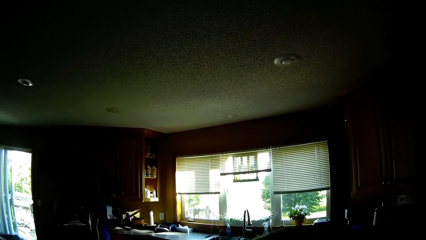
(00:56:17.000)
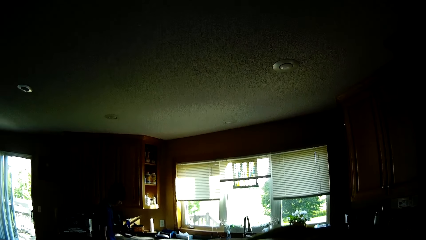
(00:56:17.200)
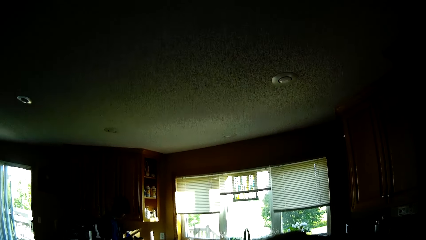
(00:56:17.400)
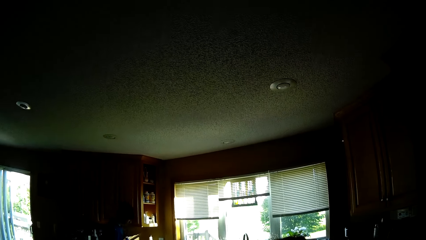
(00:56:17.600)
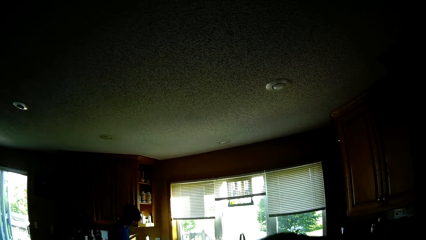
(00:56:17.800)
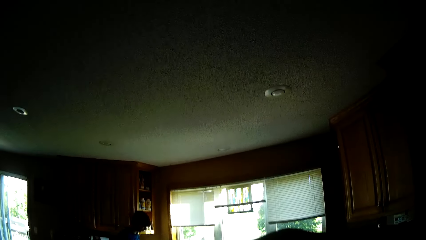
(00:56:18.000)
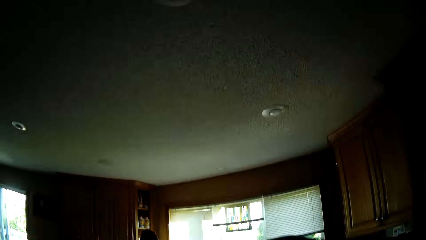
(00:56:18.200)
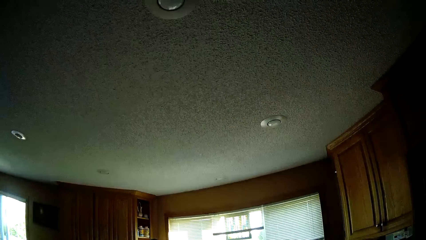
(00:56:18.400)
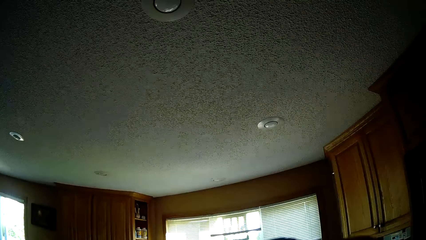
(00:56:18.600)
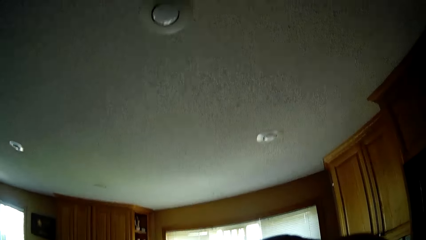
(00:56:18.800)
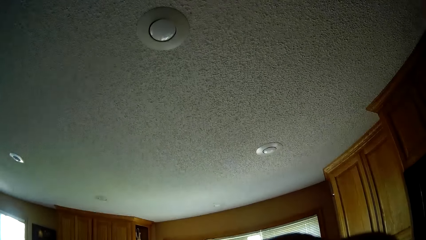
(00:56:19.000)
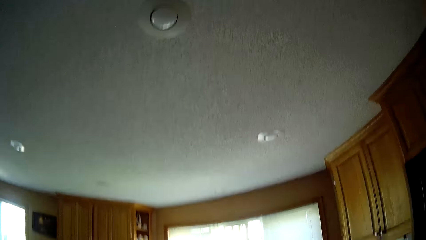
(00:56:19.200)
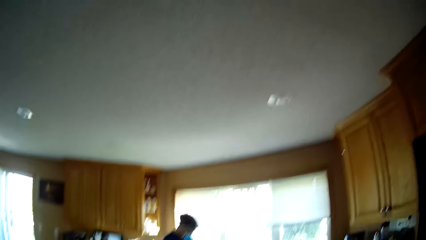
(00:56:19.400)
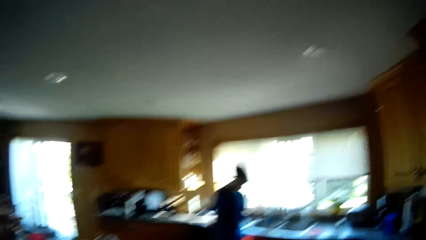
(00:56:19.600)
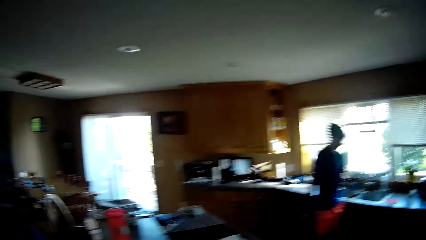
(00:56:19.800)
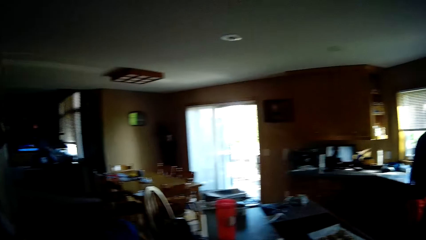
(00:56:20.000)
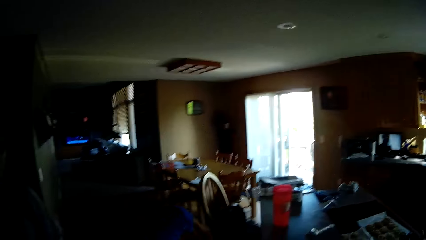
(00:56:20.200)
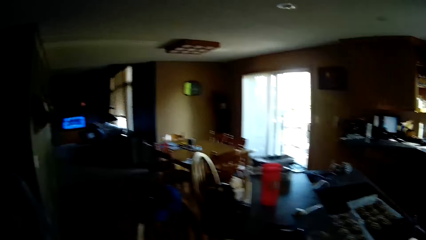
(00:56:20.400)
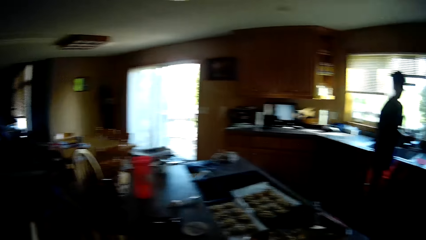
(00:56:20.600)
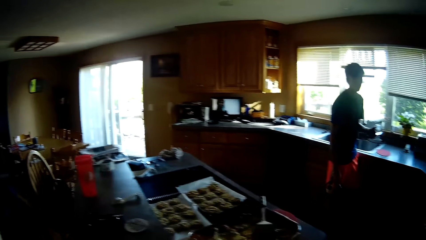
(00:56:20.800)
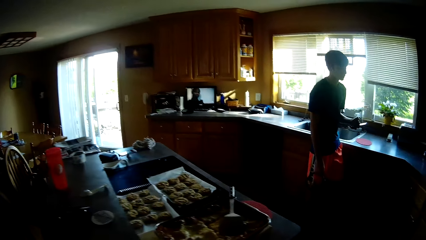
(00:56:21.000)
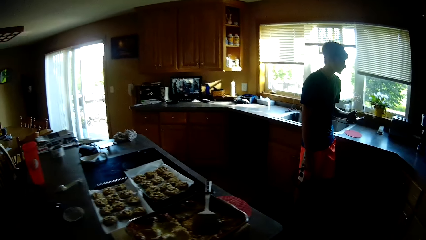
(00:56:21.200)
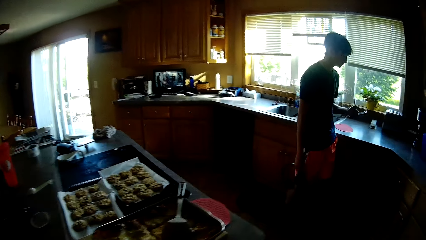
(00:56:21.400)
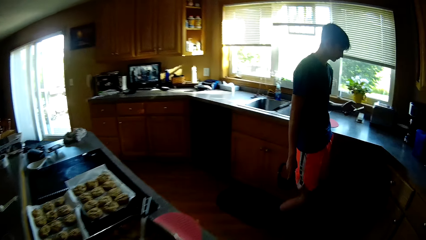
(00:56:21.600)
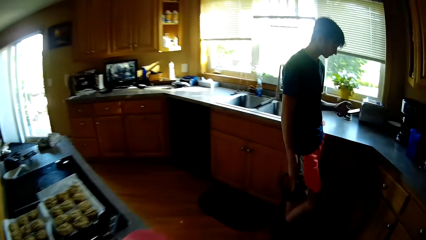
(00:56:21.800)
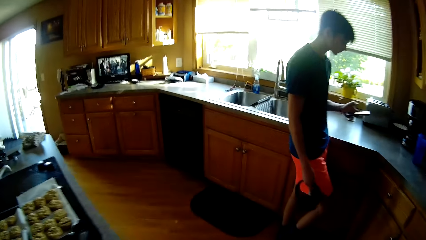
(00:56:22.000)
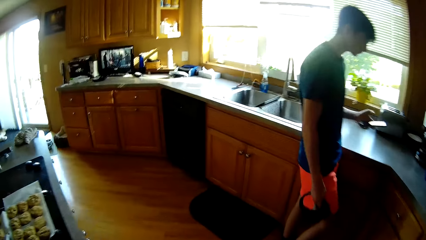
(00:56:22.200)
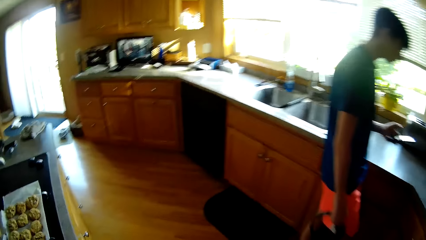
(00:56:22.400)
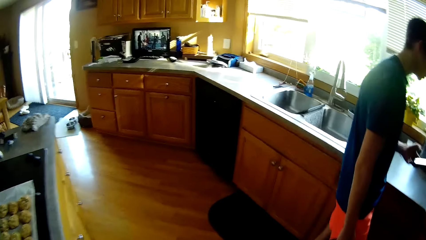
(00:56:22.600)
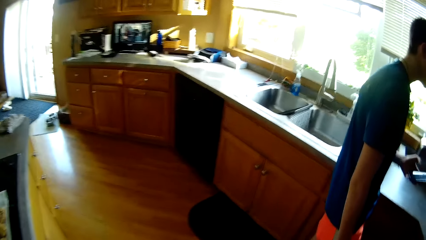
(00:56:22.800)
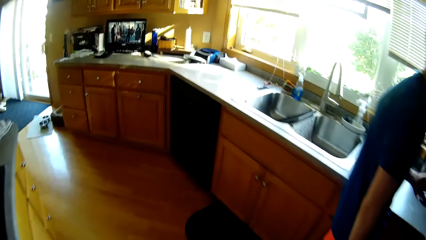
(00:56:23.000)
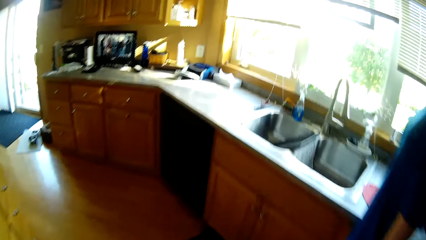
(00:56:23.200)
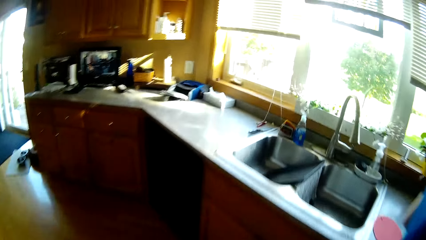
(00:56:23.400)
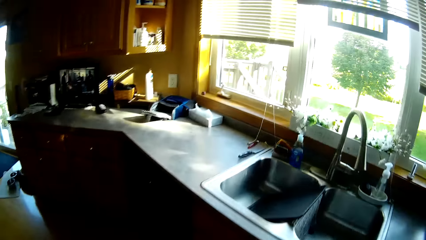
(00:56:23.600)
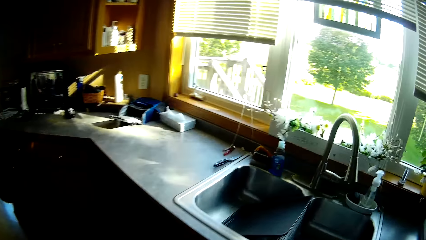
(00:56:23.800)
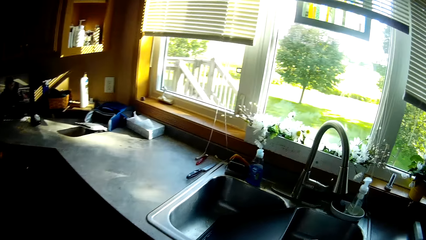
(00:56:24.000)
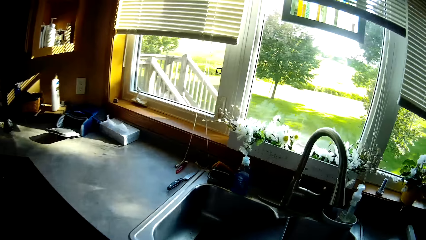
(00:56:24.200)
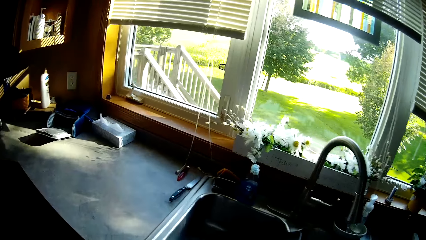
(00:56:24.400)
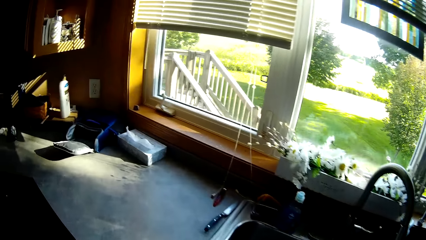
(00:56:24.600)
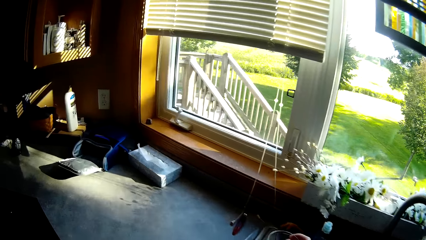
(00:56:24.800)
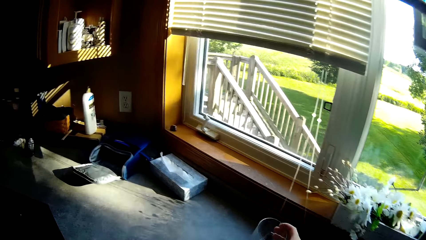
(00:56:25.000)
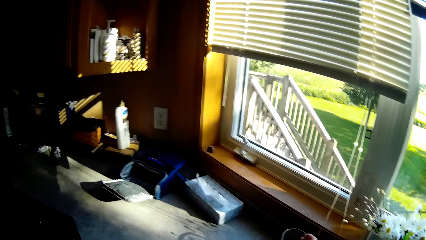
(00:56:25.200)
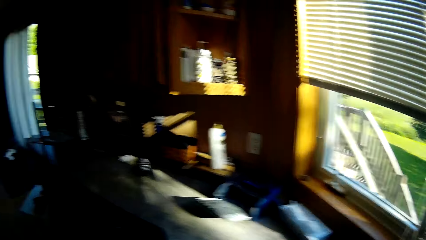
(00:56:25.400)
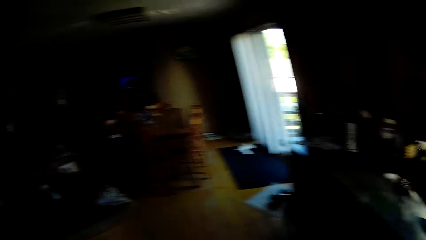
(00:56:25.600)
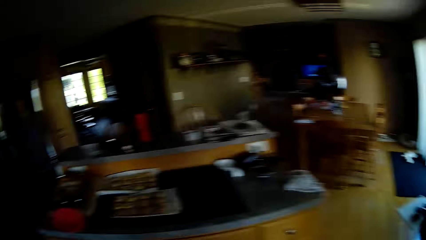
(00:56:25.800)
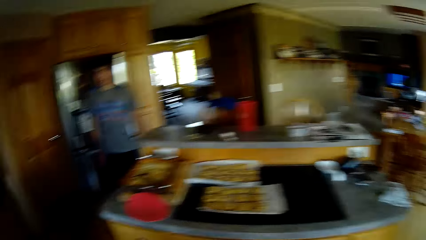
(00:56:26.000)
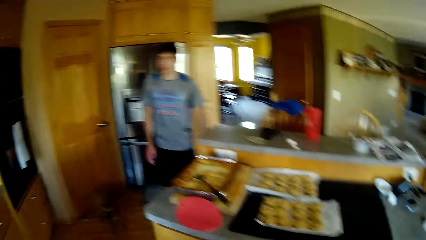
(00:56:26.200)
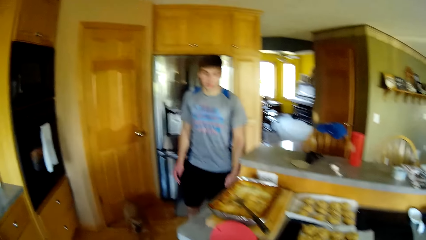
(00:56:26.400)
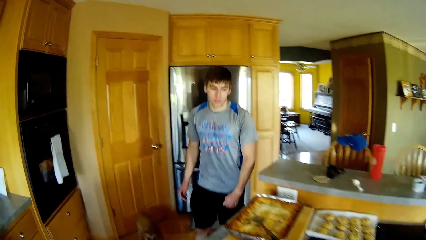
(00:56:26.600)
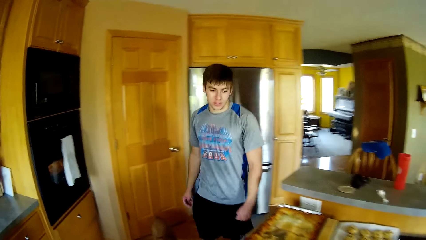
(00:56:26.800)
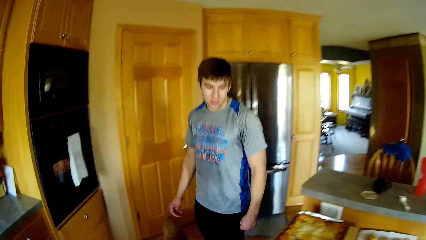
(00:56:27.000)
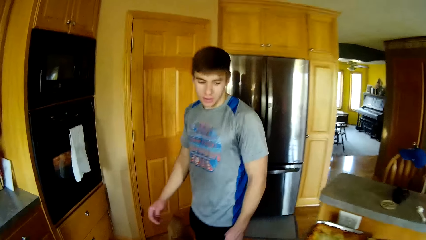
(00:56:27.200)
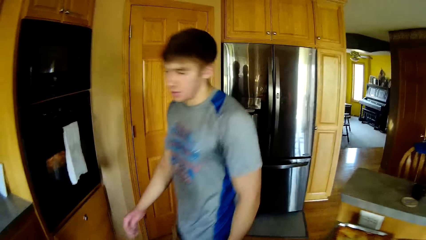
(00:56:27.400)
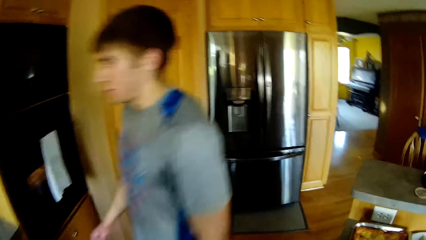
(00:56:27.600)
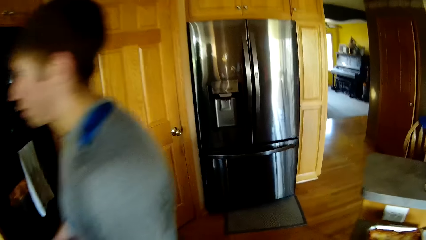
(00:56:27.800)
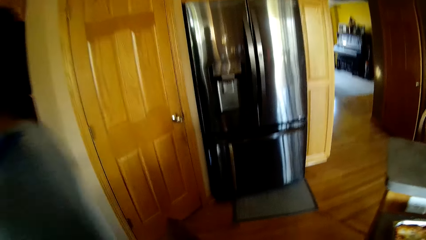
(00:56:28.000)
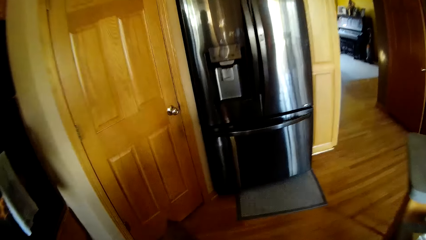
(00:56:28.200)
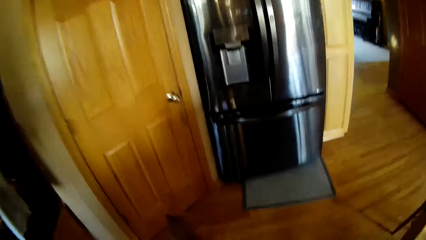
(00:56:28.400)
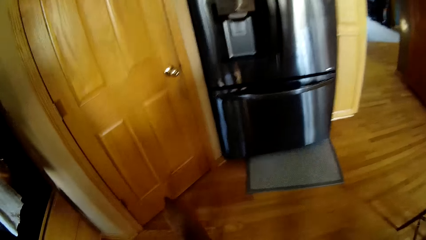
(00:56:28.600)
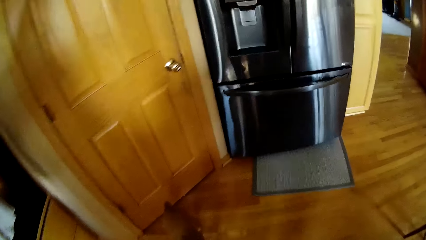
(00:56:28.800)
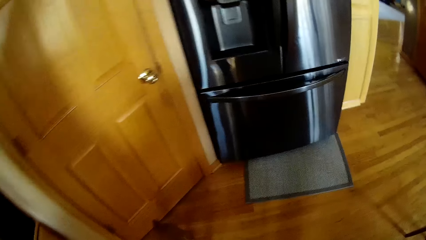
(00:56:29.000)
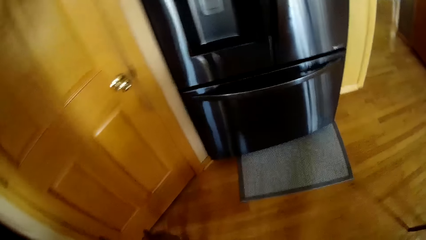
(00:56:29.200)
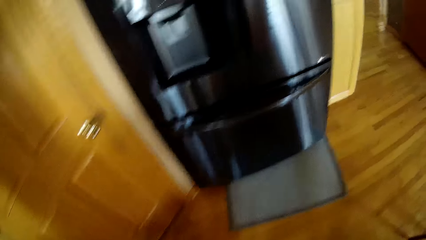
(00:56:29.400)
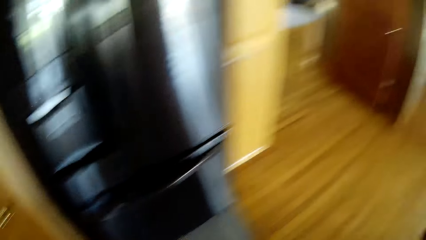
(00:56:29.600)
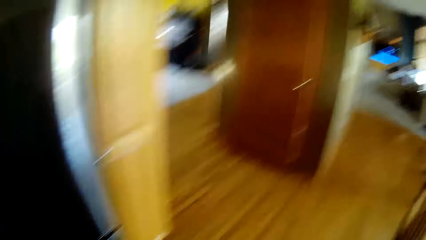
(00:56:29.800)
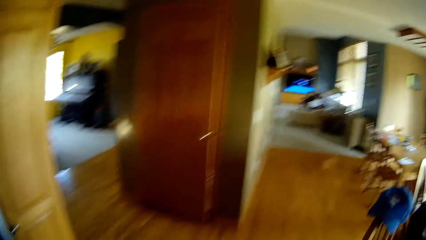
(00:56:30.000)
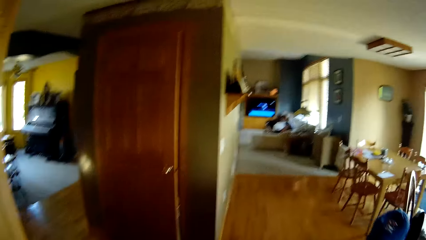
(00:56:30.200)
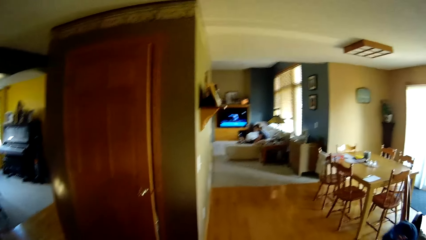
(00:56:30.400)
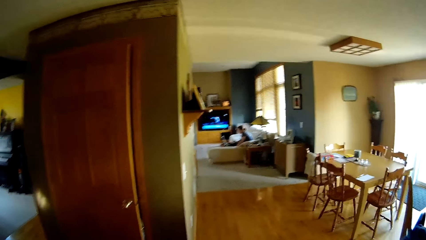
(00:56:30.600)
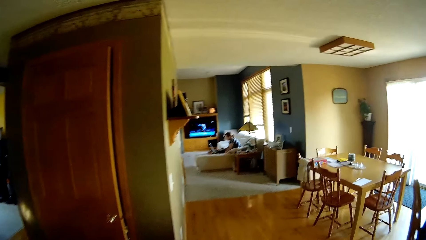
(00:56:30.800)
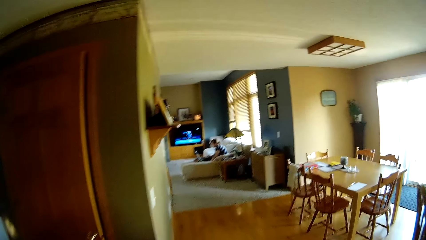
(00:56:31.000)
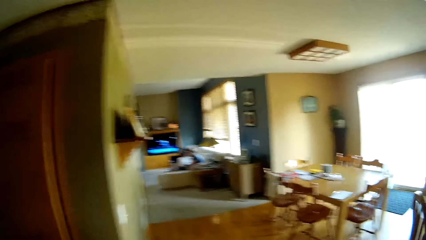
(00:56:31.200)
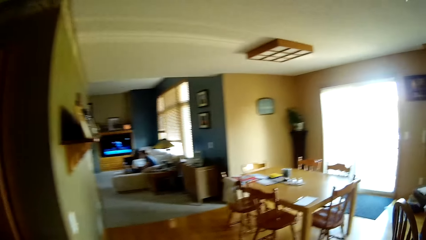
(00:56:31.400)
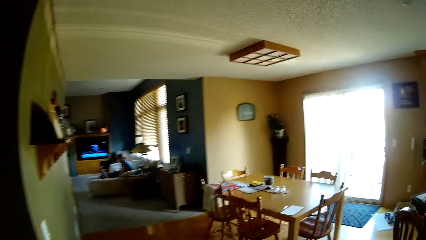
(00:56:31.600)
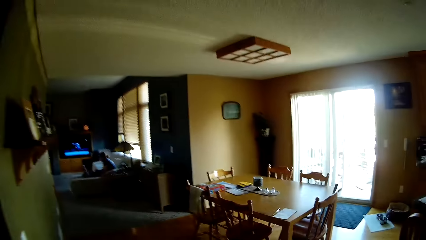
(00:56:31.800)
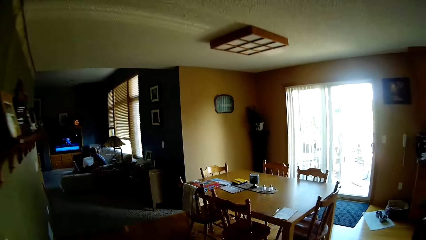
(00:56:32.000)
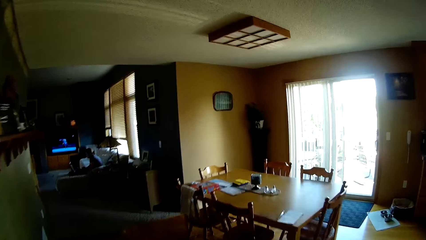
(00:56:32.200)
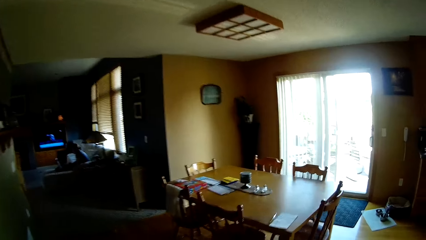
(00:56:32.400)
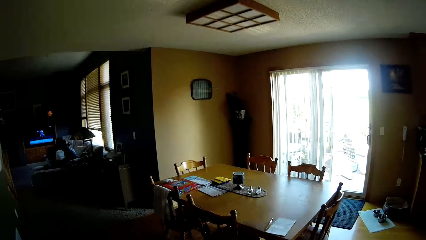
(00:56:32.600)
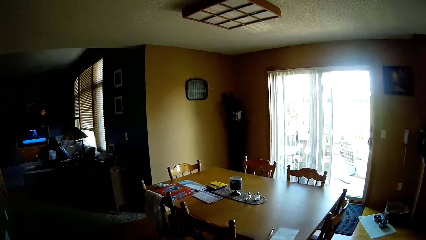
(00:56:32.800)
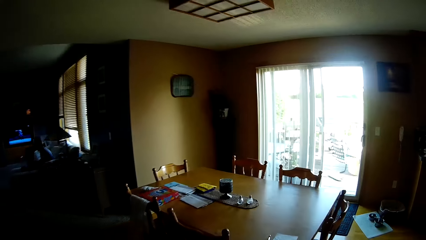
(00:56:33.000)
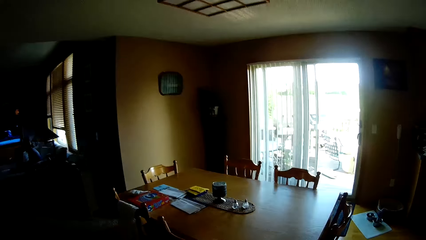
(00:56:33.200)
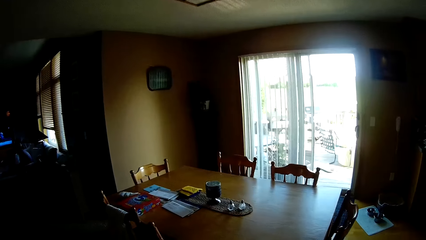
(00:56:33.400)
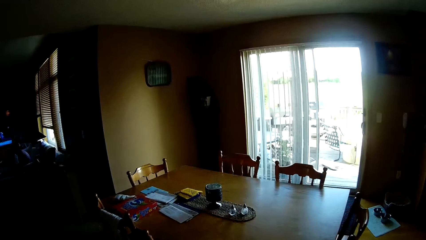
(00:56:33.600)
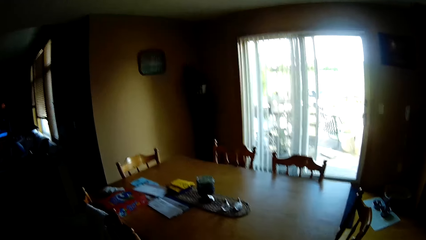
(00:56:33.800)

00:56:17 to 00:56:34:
A man walks. The camera wearer walks towards the kitchen sink. They turn in the other direction away from the kitchen sink. They walk past a man in the kitchen. Another man walks in the house. The camera wearer walks around the kitchen towards the dining table. They walk around the house.
